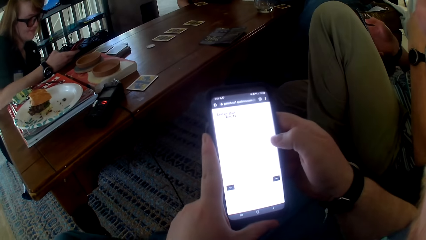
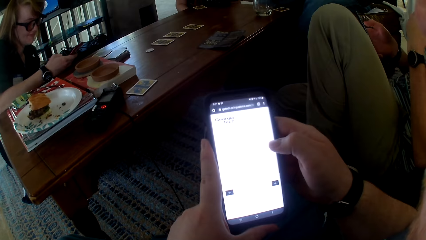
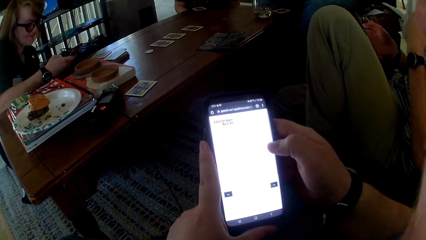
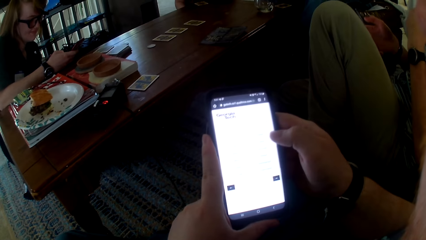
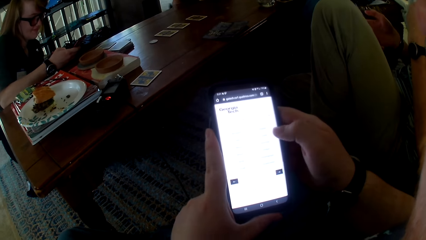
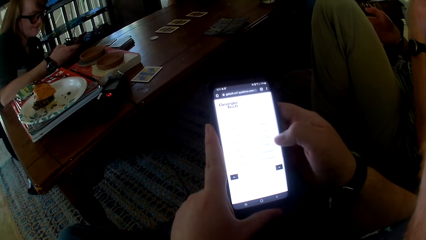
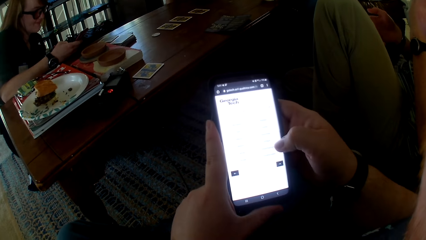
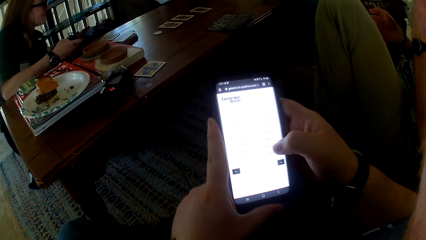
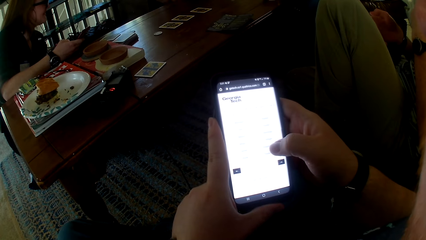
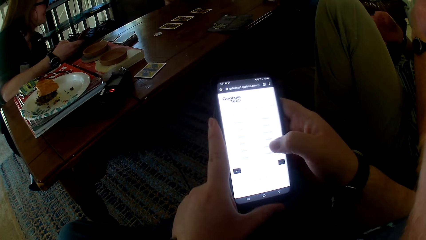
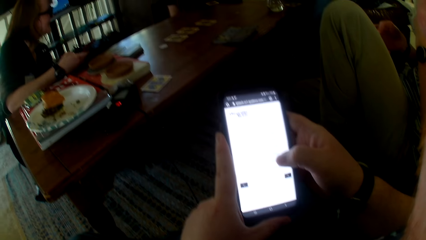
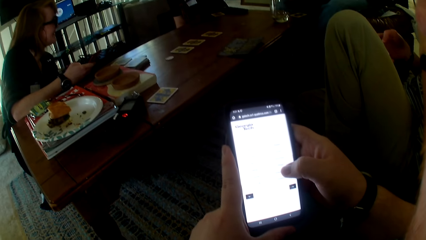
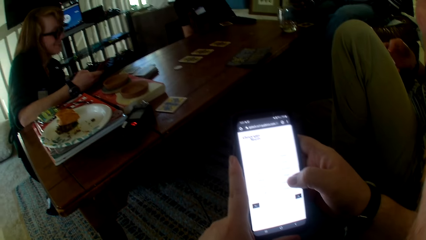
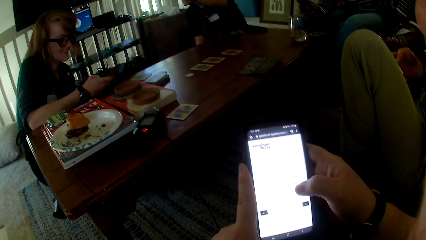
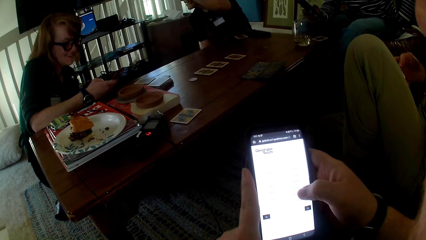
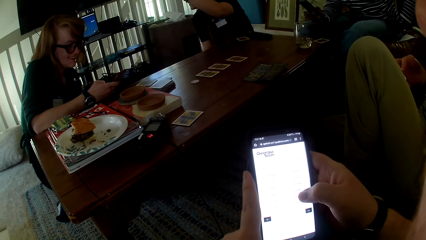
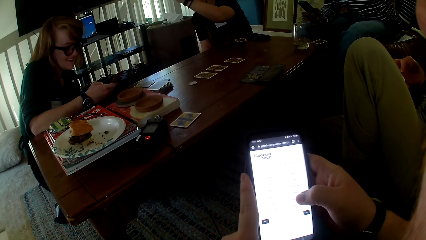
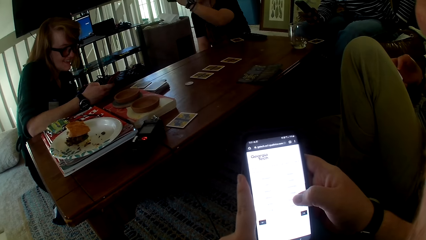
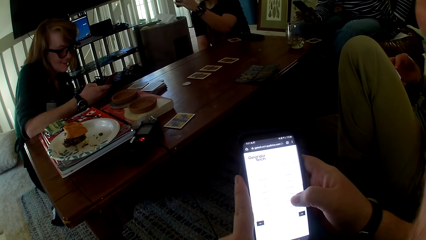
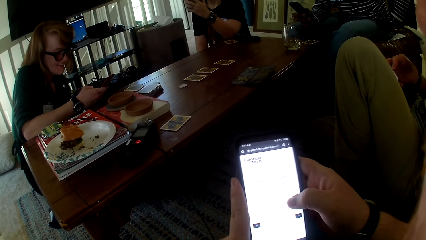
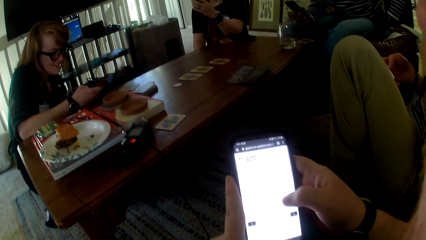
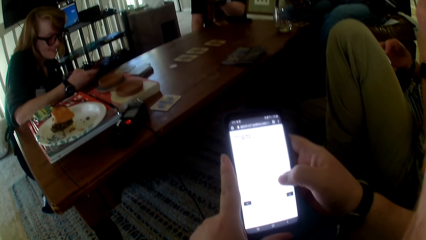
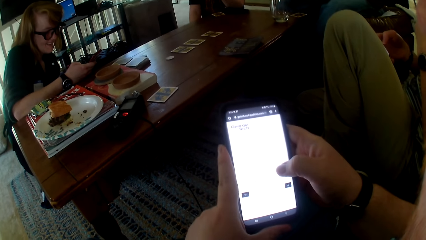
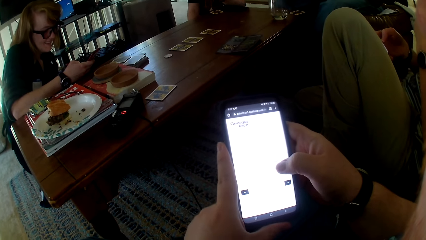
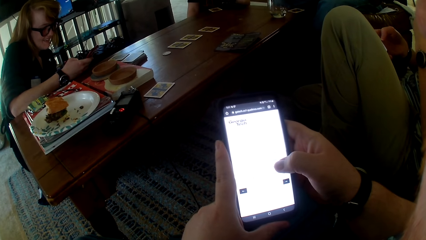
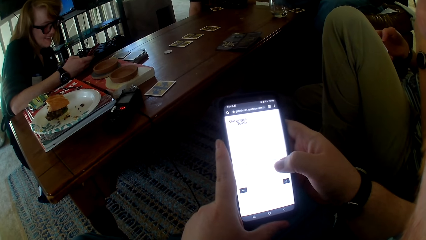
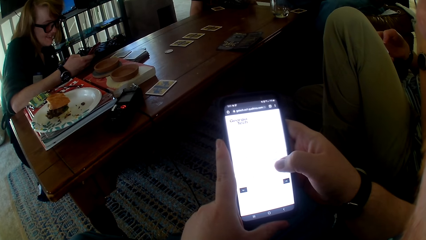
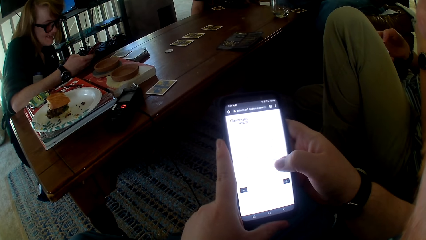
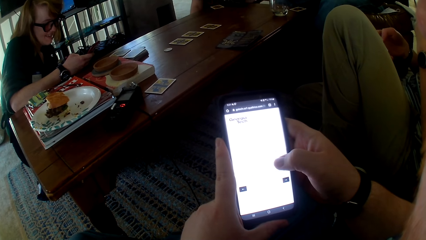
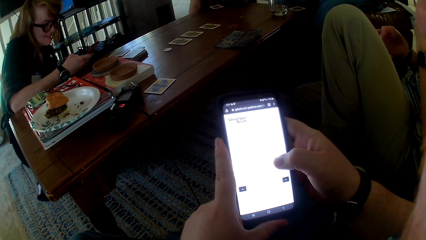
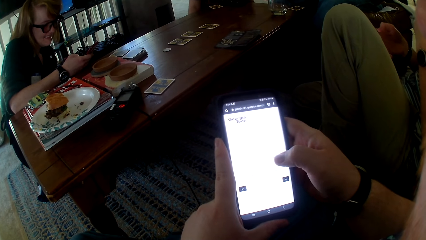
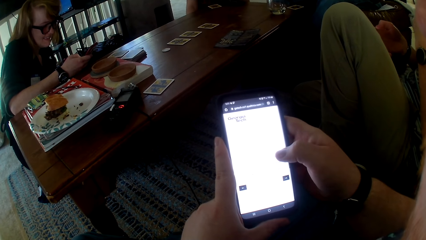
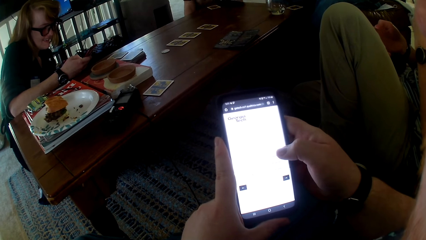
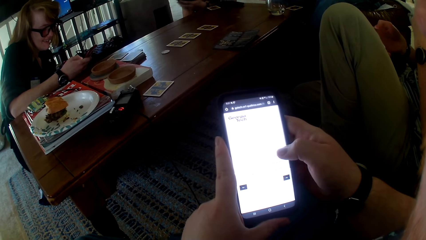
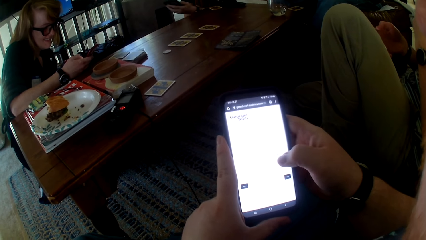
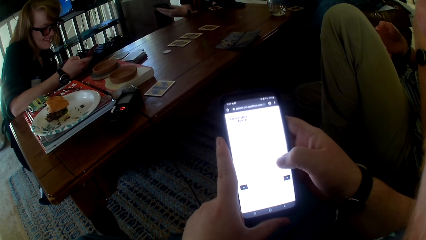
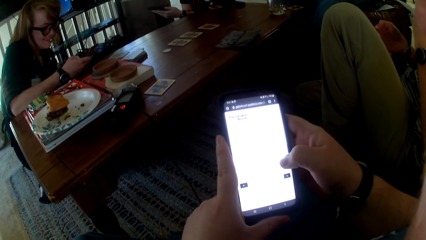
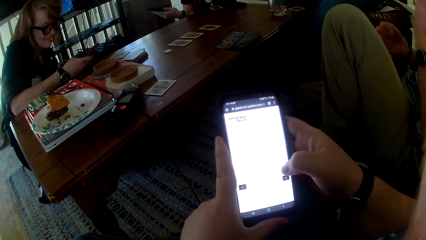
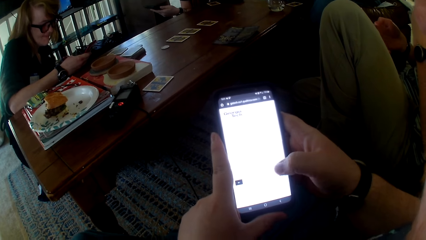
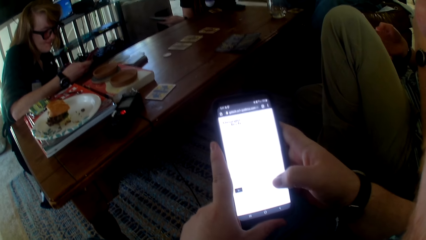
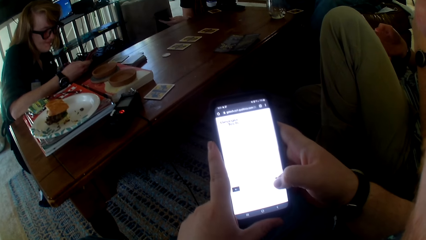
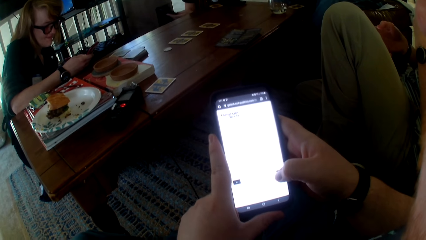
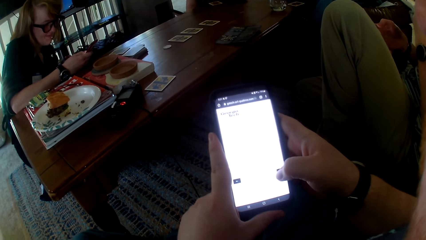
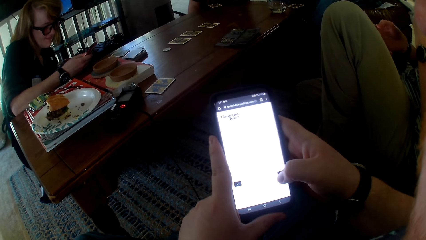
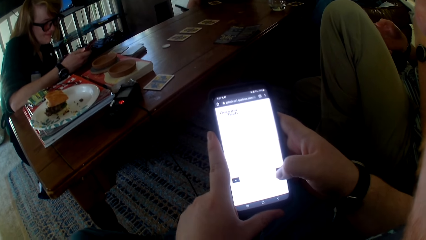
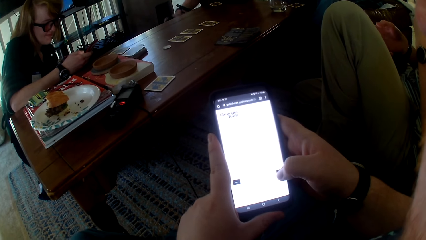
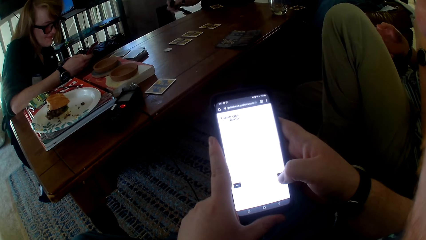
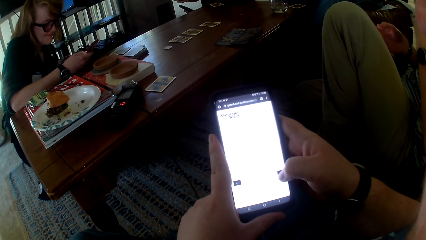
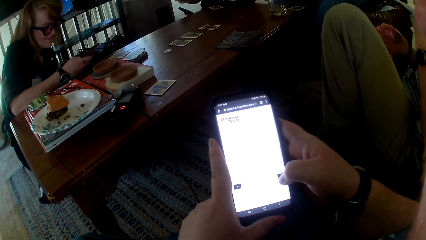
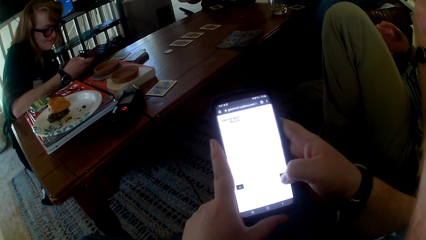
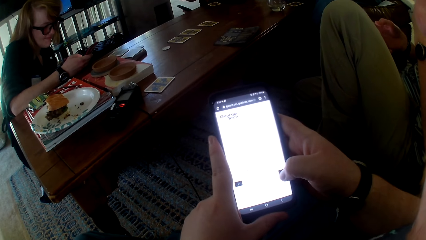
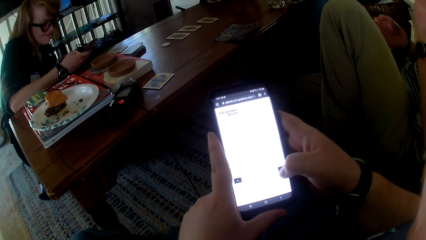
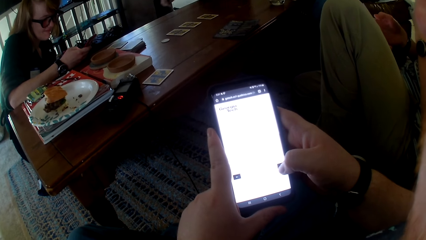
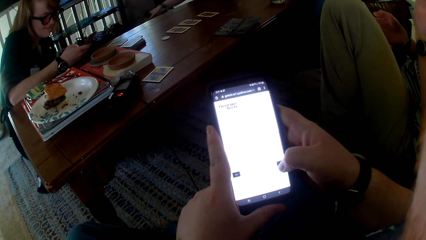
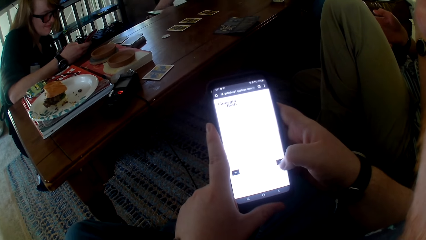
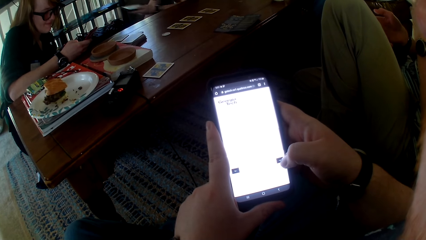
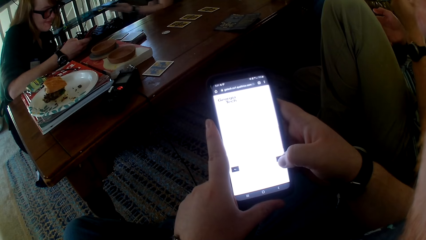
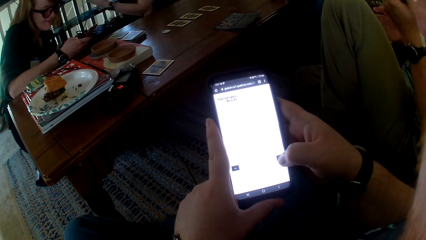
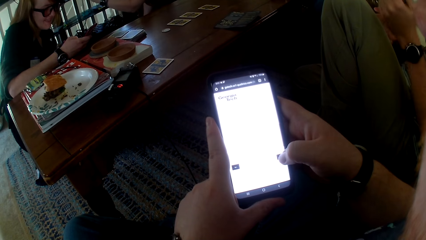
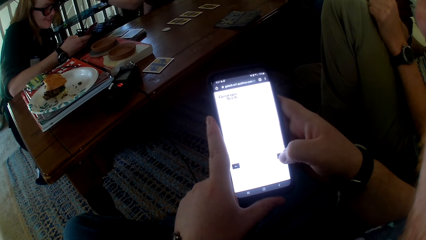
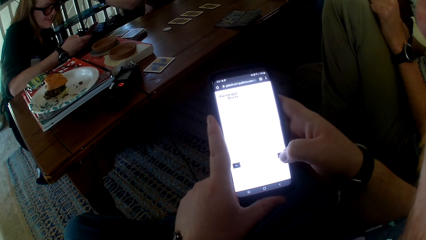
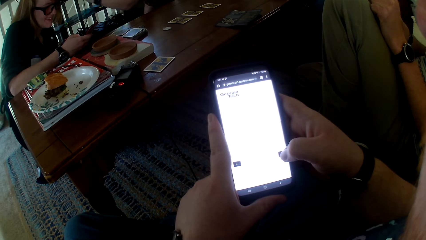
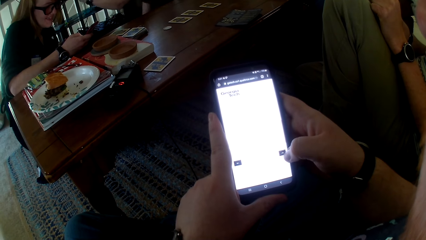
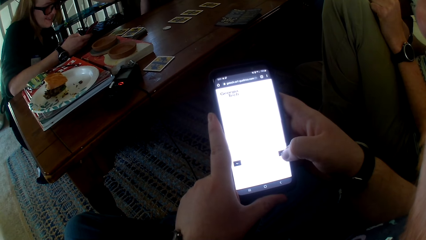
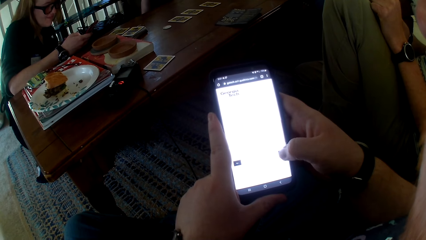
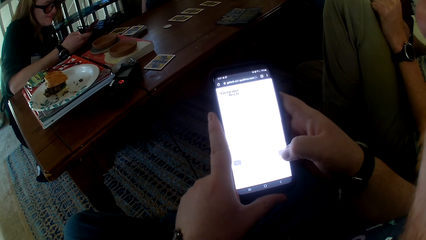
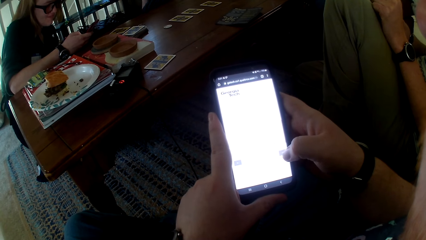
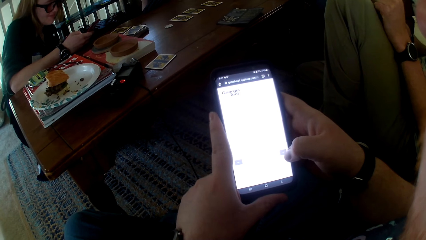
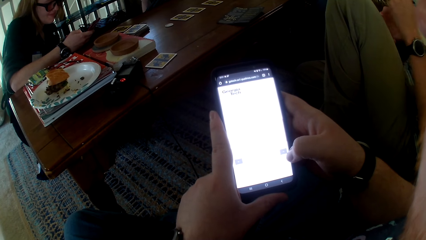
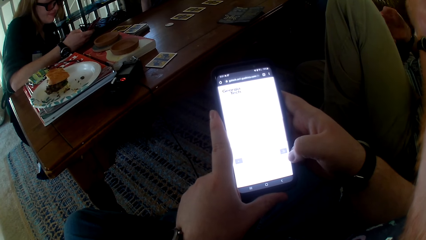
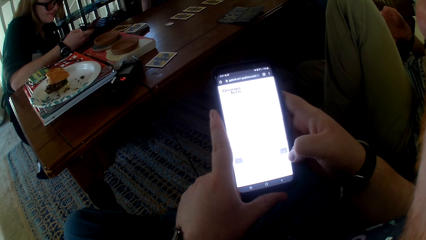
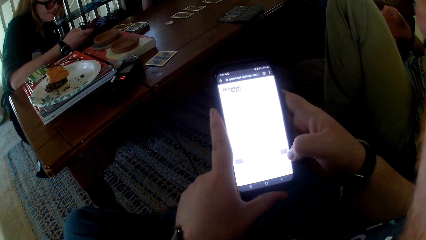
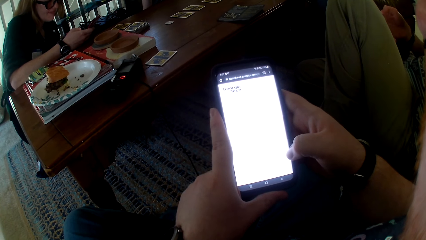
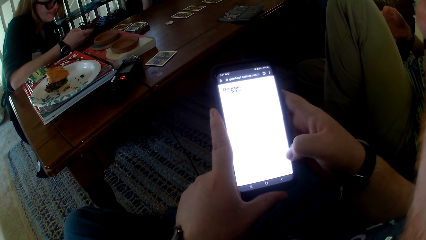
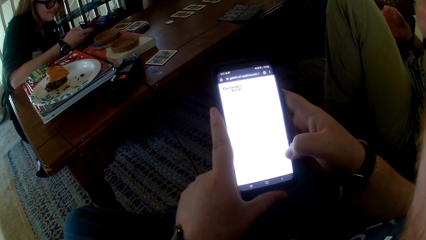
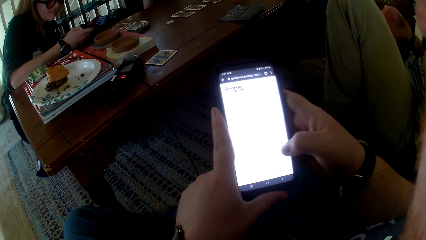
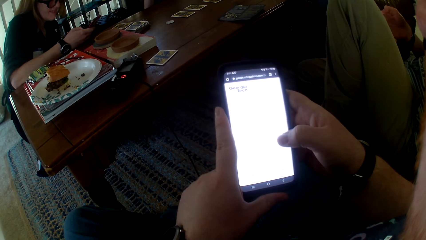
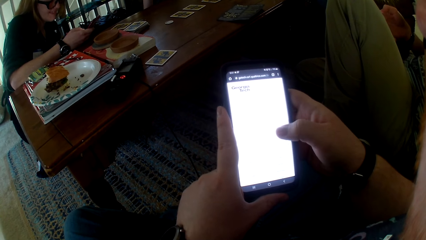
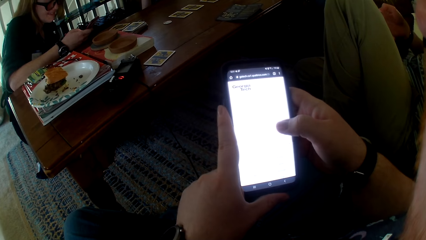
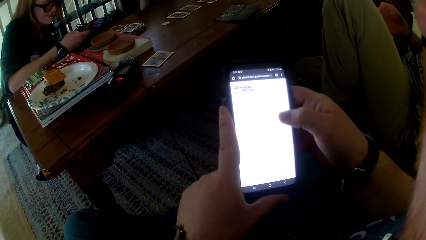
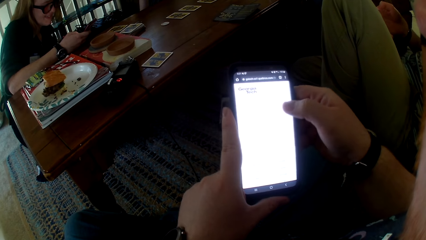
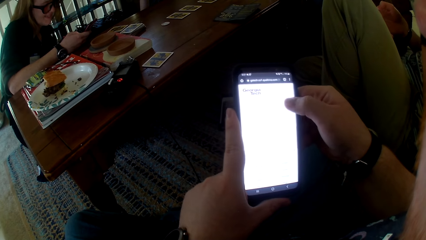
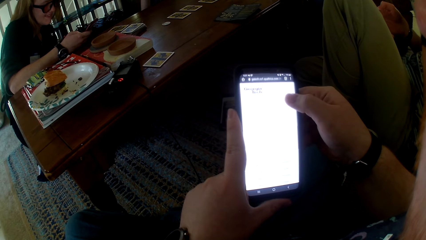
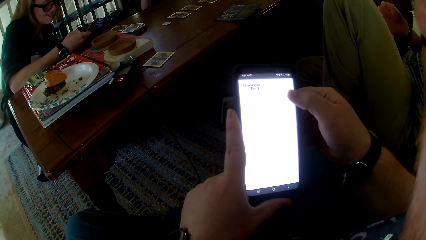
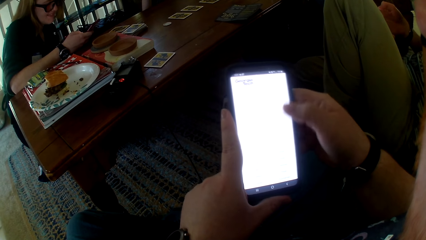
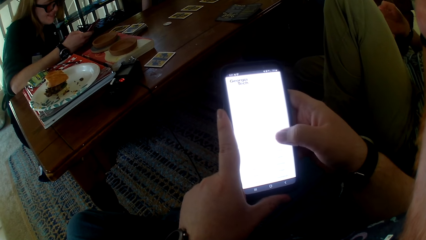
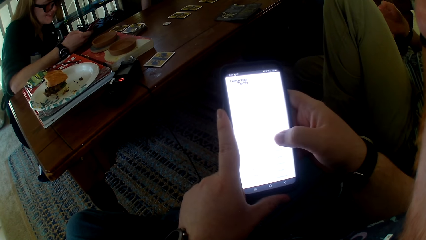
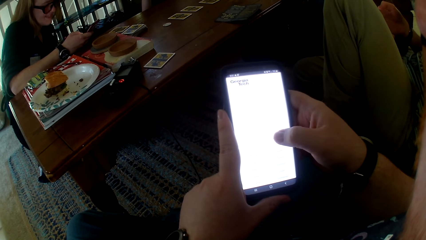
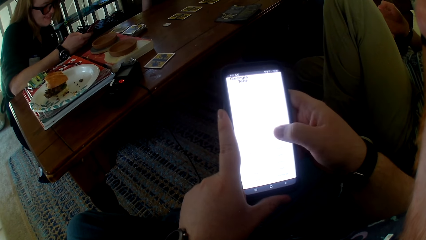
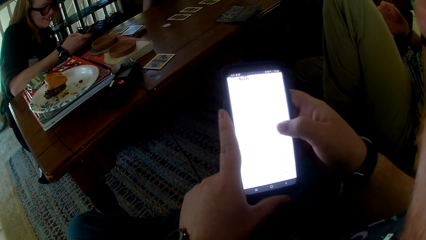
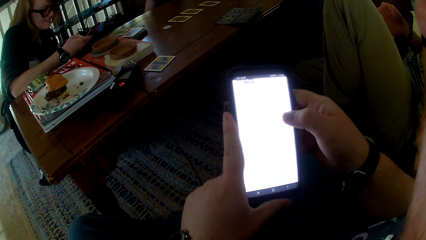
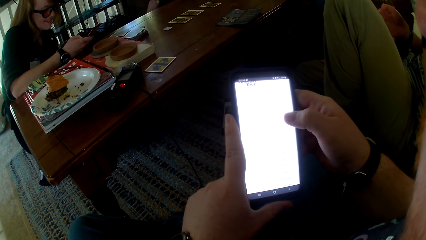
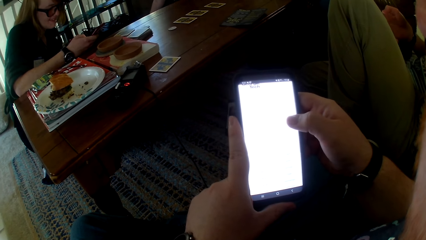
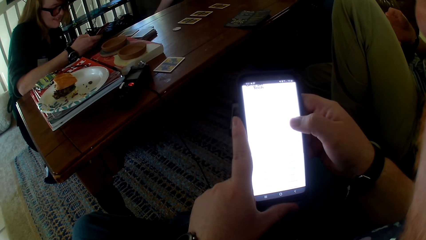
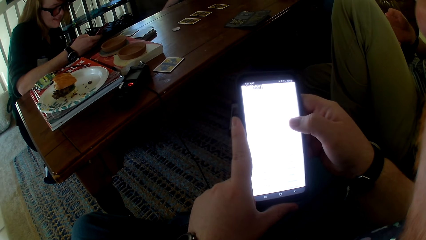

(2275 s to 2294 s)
A woman talks. The camera wearer uses the phone, talks, and uses the phone.
